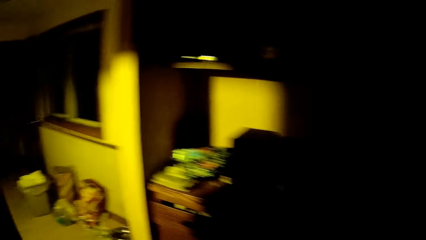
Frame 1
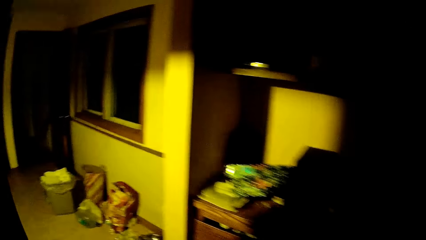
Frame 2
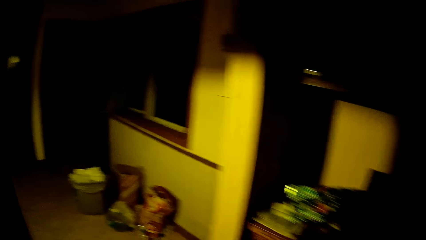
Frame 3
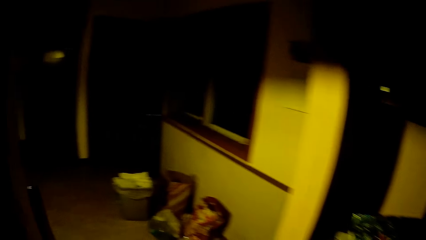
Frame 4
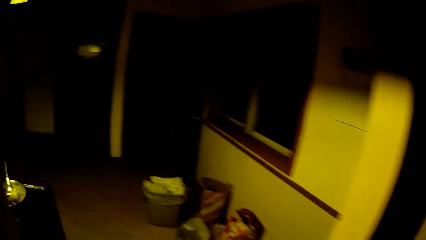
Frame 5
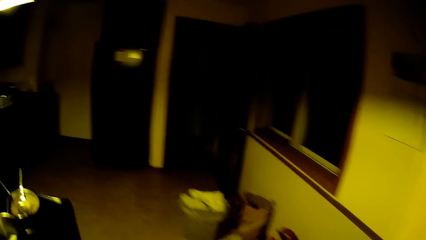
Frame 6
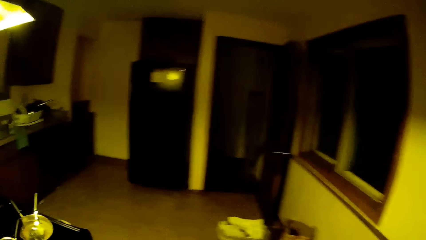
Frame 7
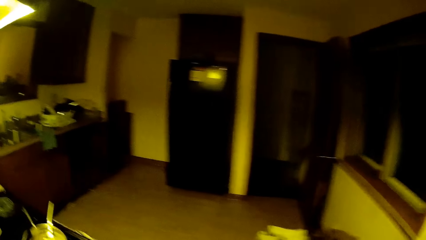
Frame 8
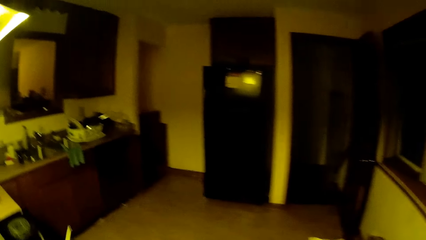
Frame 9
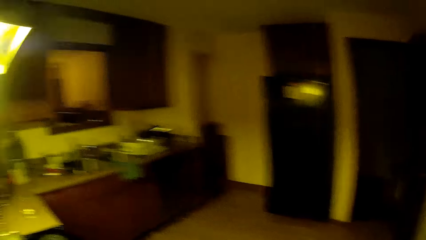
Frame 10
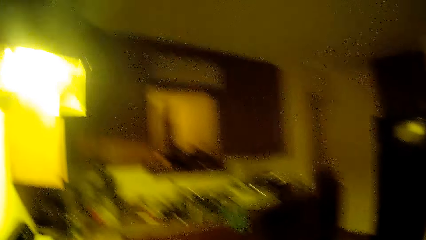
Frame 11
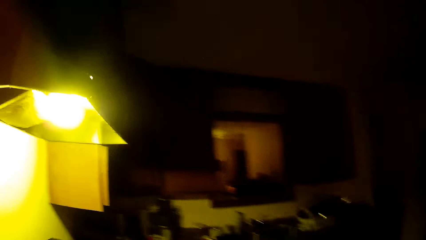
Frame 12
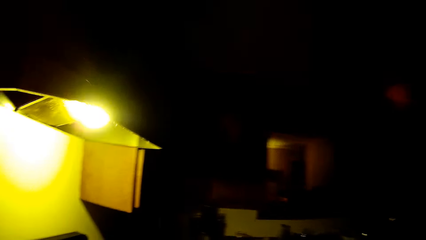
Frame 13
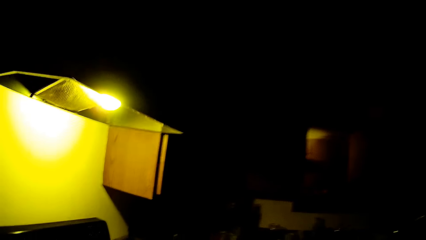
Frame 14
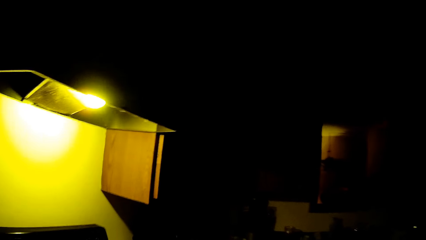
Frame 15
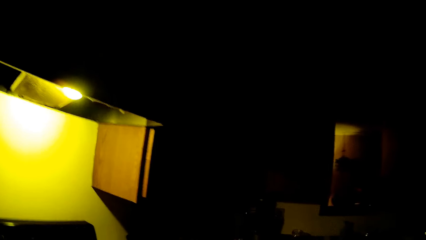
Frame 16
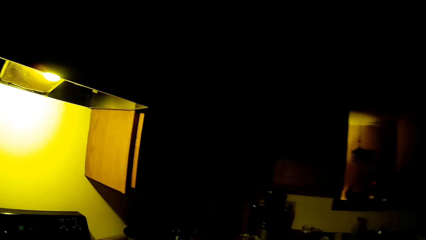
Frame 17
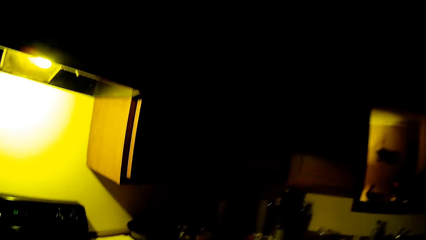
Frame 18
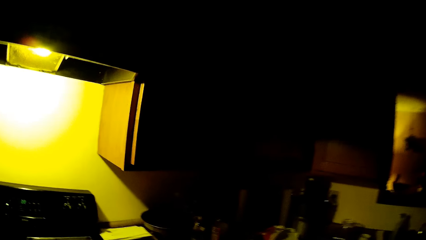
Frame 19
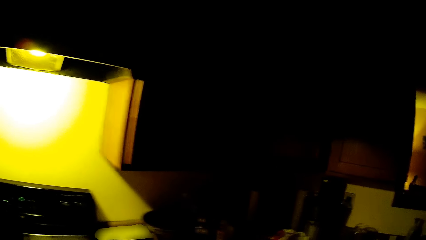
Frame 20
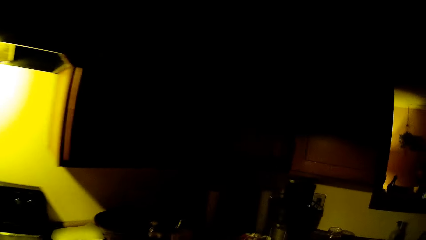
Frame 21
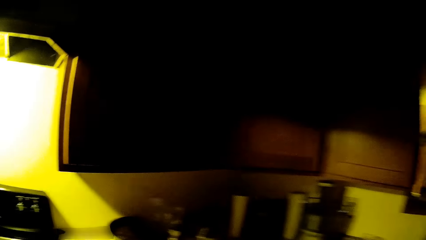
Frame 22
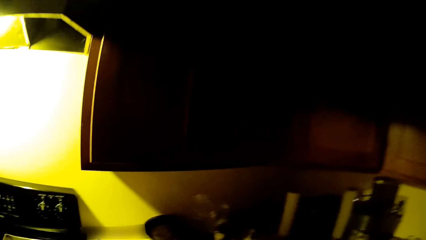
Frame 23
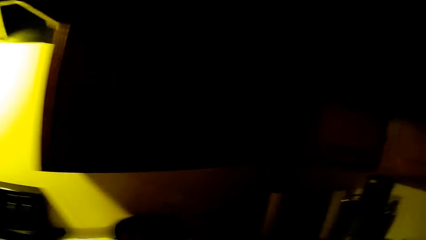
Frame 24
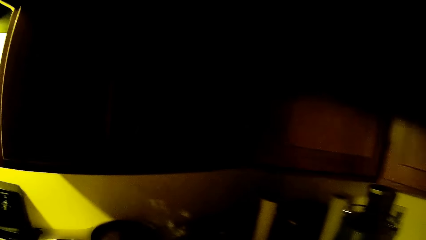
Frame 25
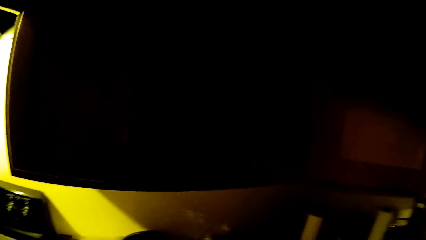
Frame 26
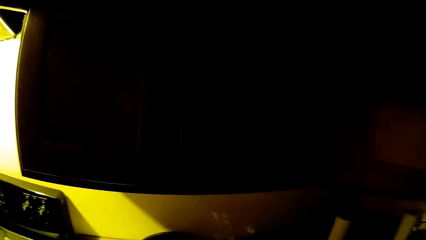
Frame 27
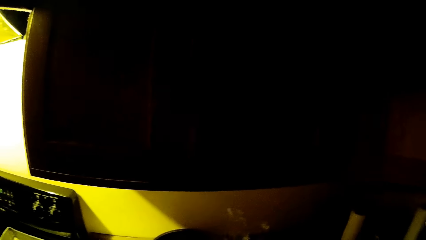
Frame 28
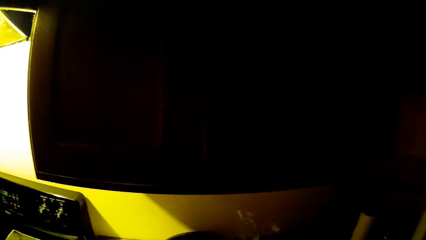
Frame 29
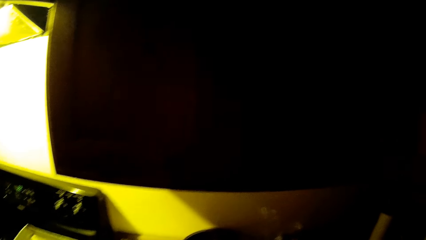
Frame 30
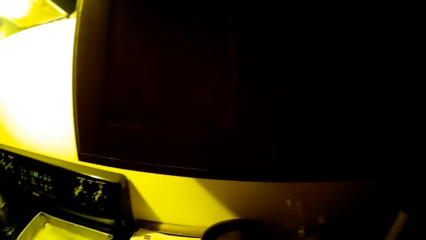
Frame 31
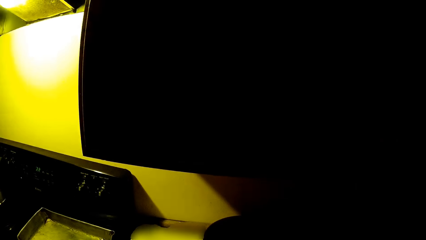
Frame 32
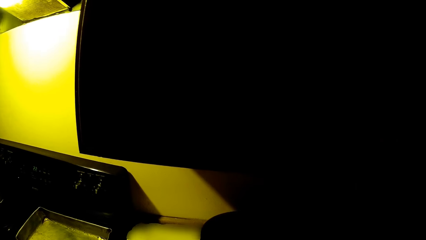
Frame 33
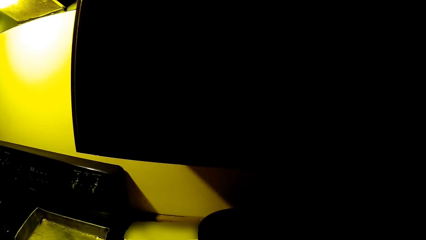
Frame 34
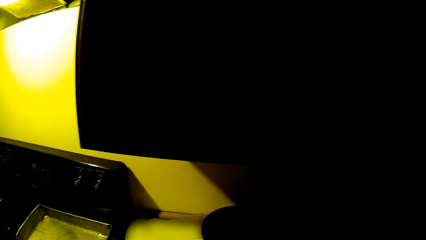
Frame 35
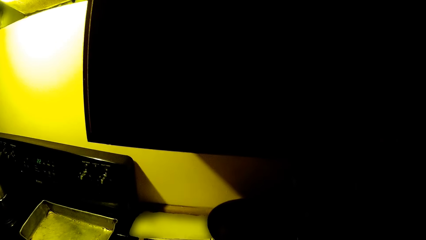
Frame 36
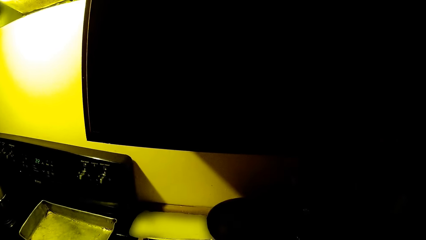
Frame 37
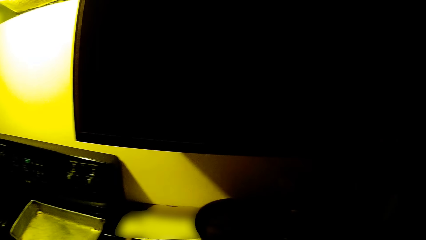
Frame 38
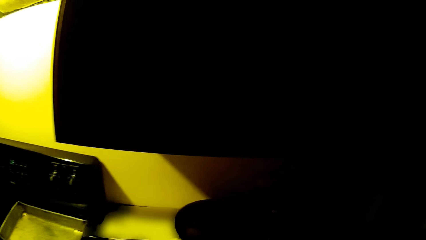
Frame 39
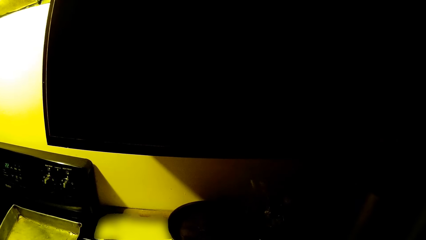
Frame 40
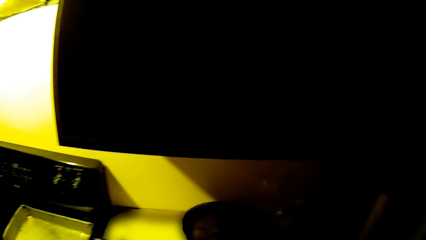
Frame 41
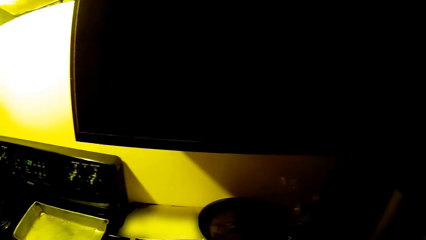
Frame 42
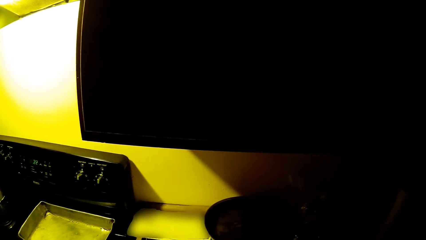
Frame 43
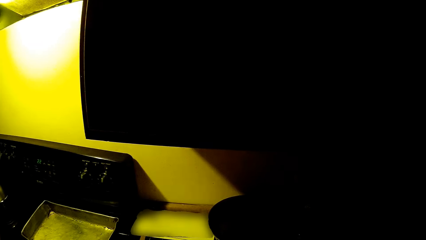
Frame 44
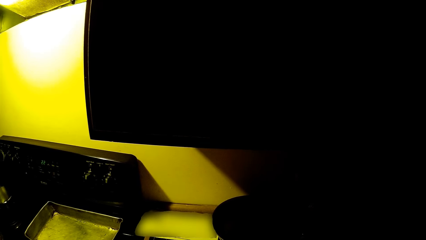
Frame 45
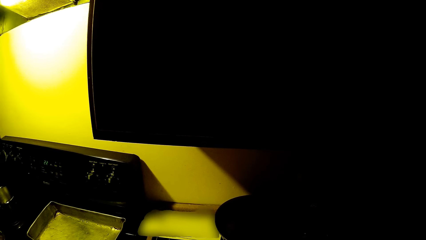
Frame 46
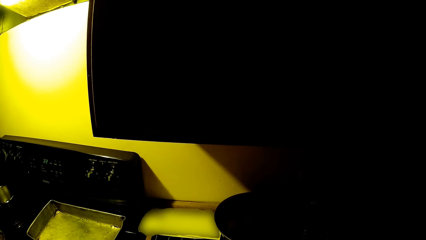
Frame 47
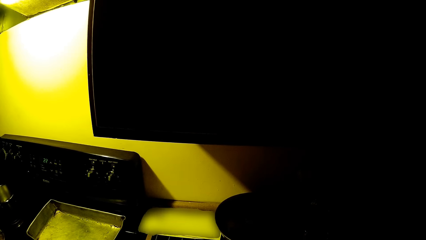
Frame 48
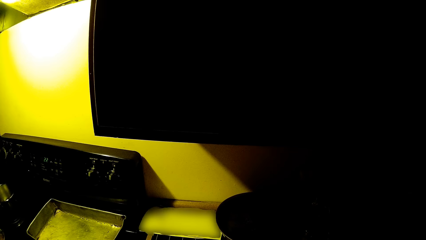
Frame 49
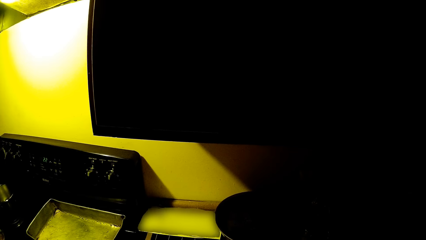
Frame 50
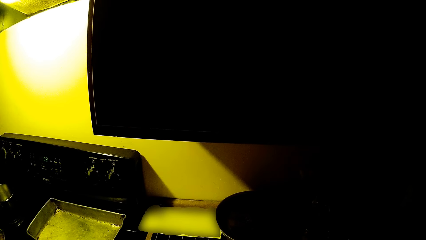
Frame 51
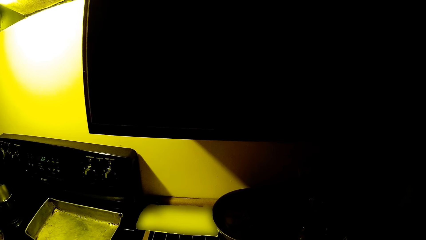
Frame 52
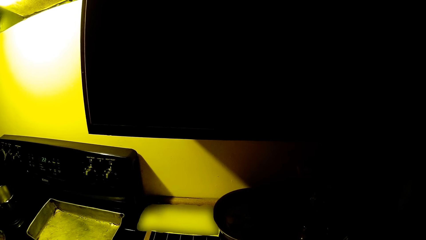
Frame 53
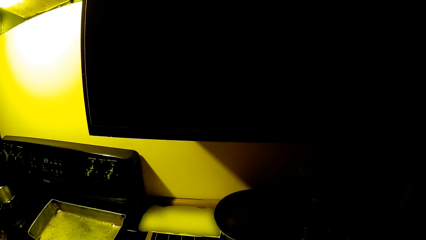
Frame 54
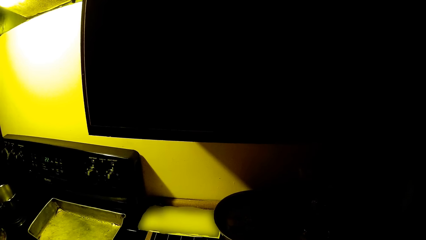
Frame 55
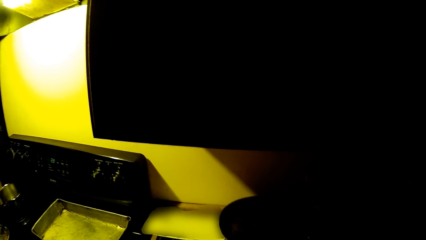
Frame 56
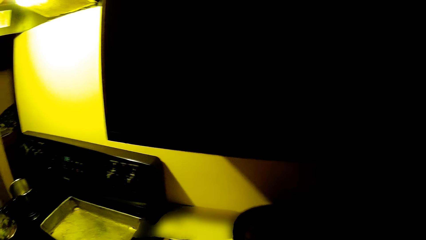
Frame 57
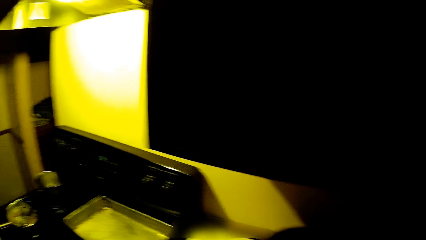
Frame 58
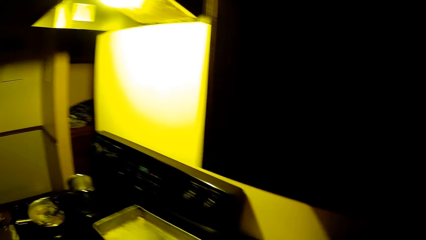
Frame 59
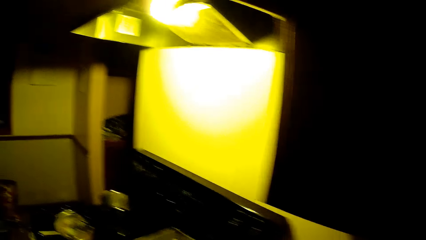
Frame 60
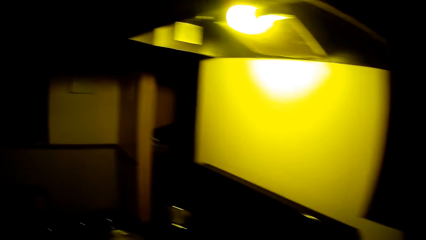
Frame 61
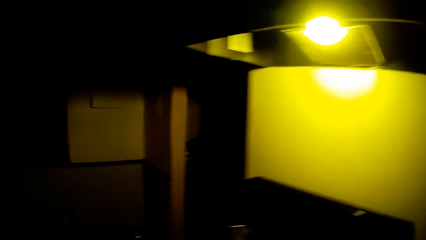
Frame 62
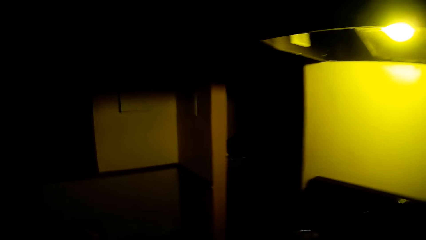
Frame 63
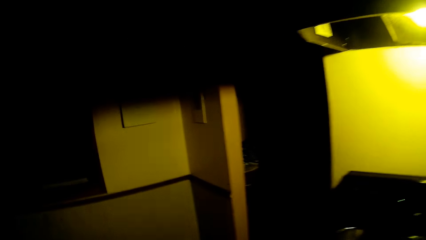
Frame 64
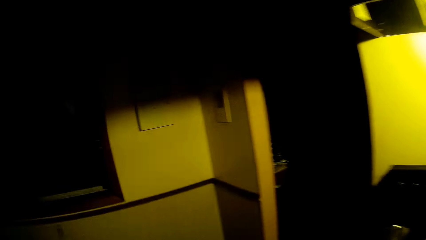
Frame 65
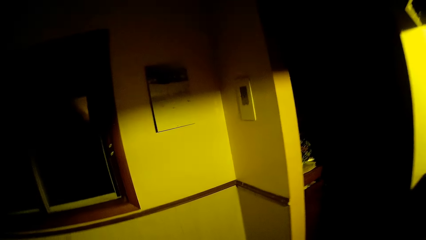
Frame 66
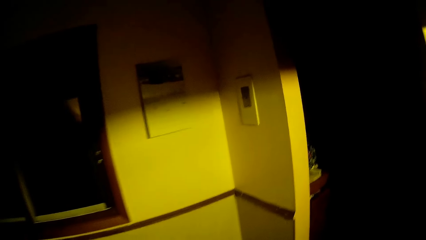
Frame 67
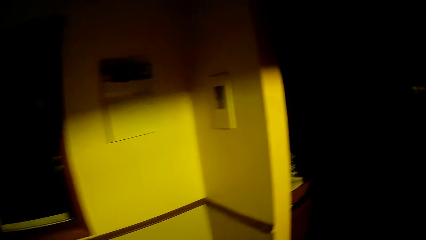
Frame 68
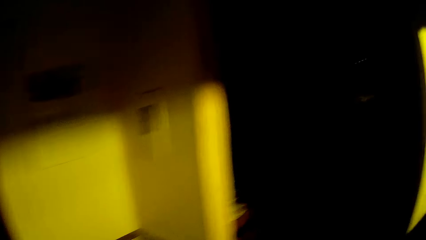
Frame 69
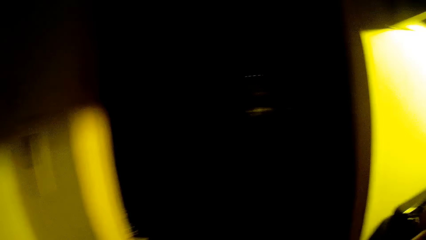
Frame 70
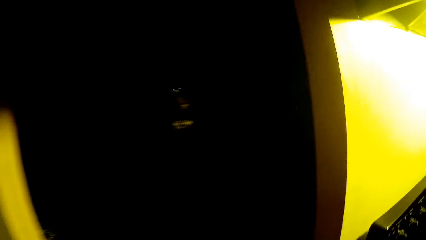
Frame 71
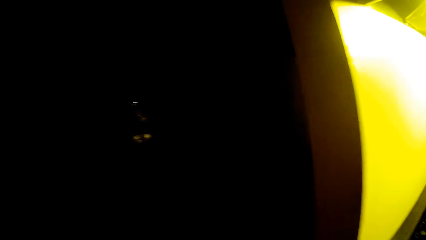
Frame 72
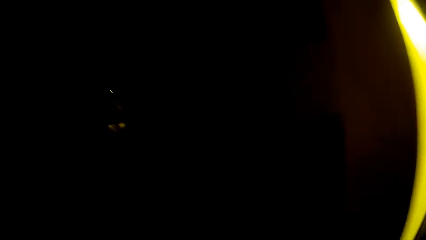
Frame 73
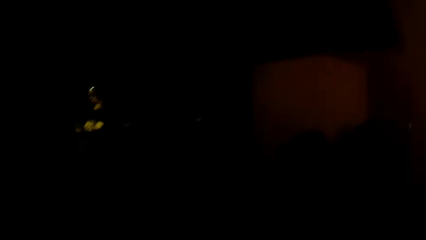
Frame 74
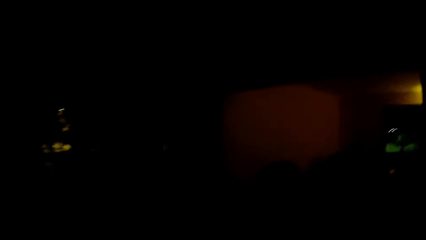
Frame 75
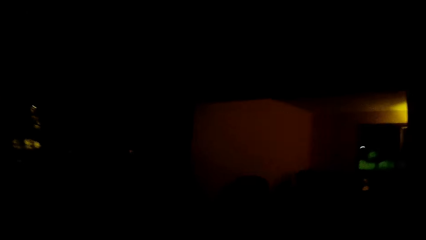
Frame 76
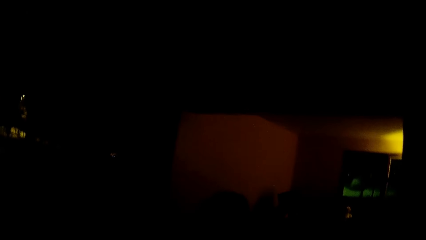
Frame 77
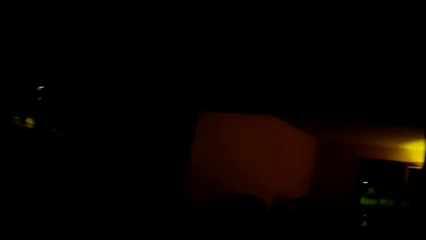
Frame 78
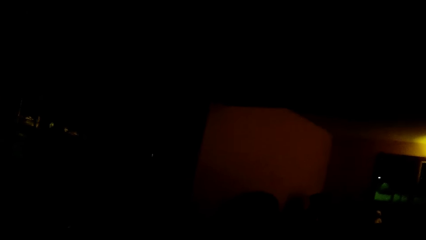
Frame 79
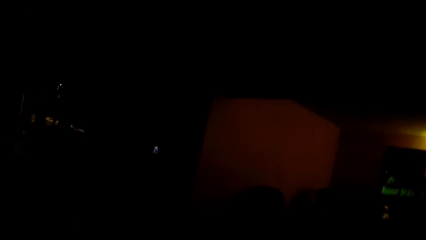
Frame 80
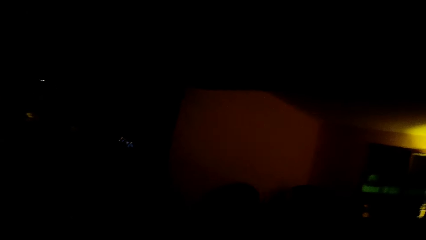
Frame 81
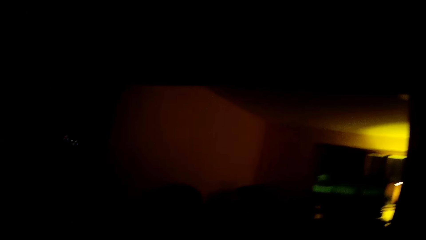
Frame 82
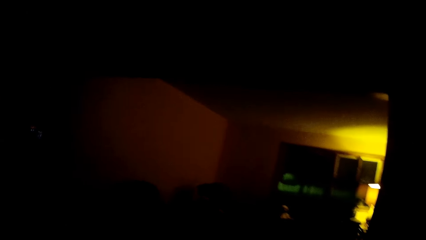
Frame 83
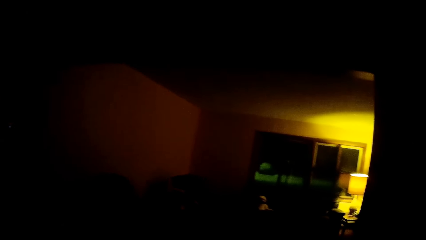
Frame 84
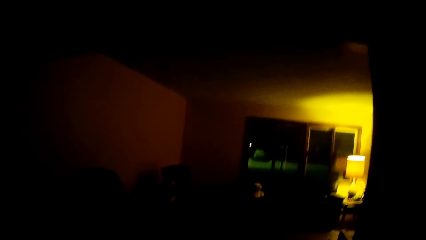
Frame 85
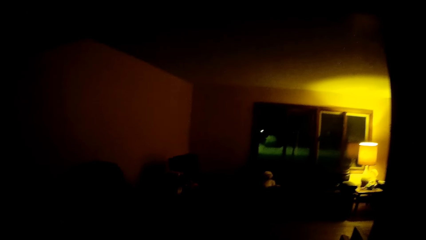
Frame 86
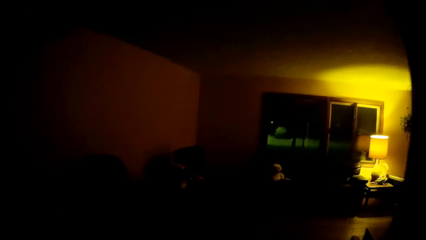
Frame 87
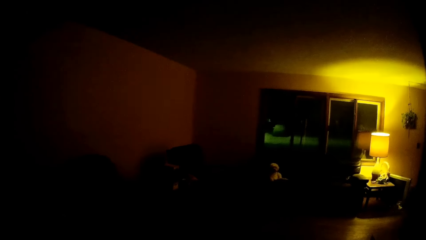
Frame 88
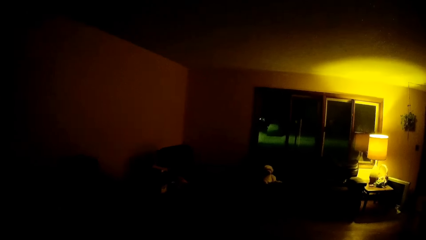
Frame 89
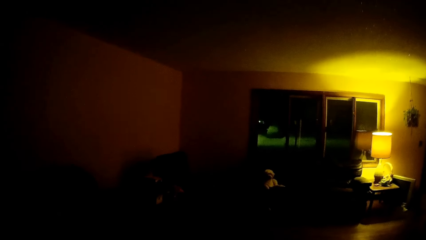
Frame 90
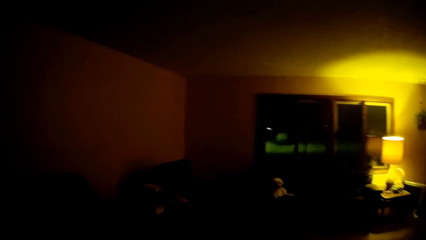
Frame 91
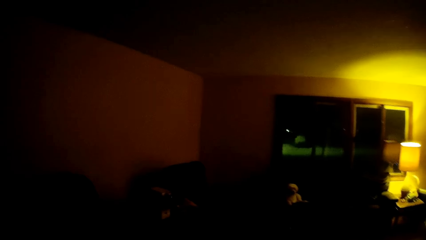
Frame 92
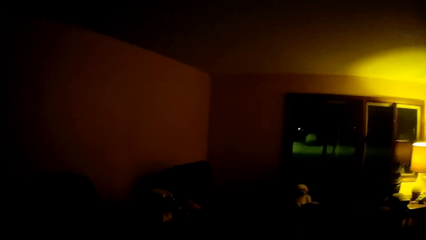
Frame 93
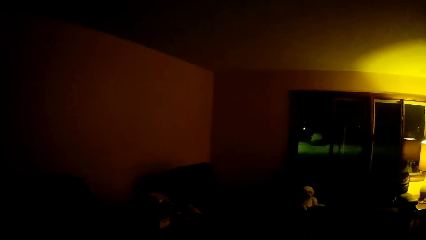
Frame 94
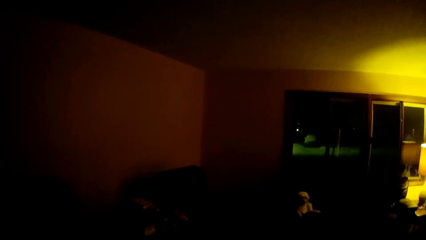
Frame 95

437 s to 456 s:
The camera wearer walks around the room. They look around the kitchen. They stare at the sink. They walk around the room.
